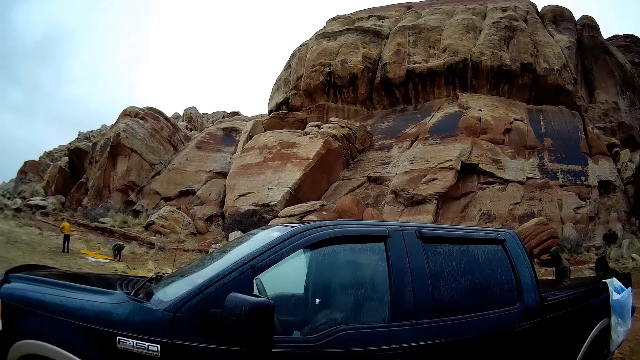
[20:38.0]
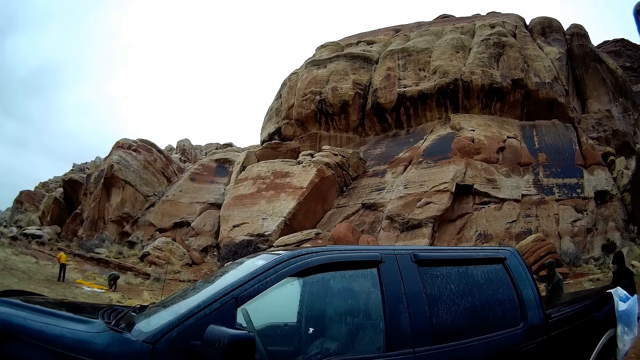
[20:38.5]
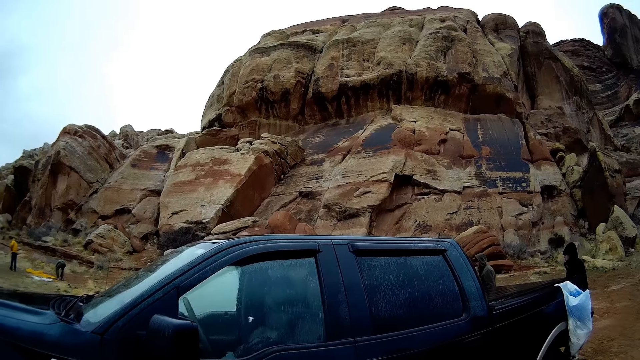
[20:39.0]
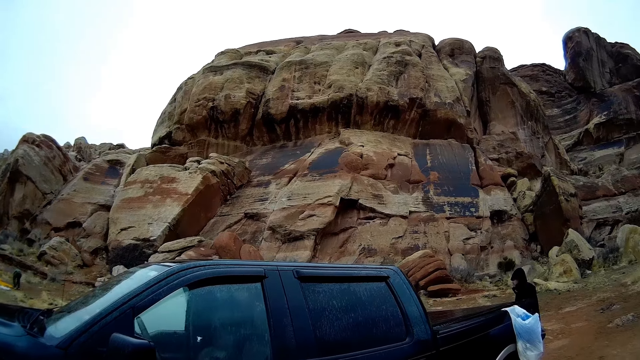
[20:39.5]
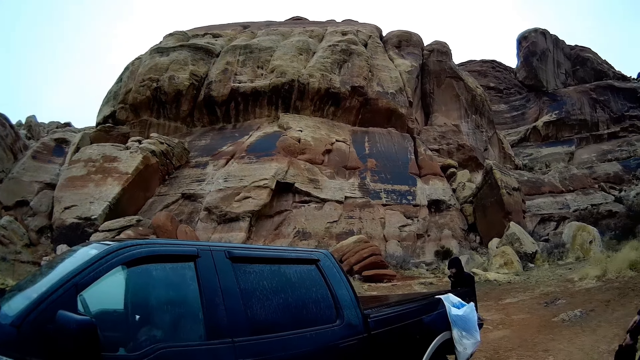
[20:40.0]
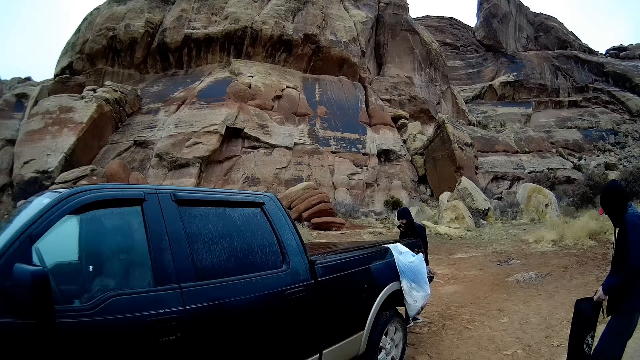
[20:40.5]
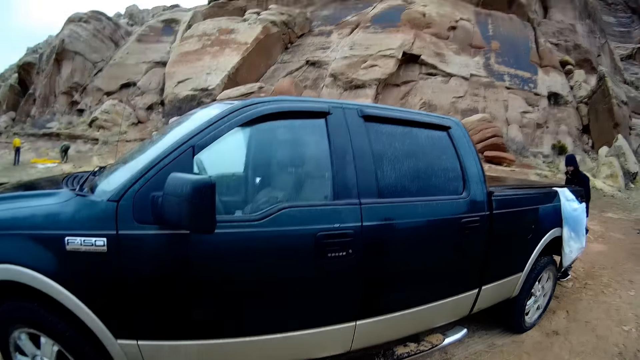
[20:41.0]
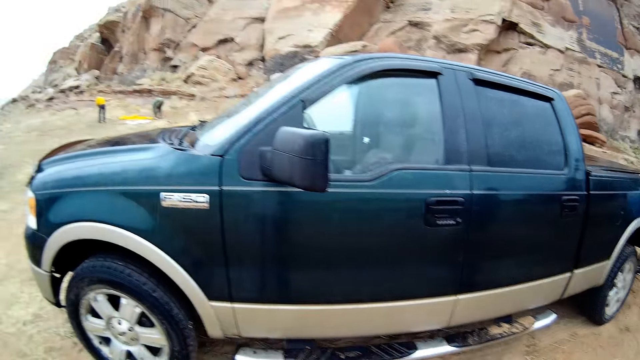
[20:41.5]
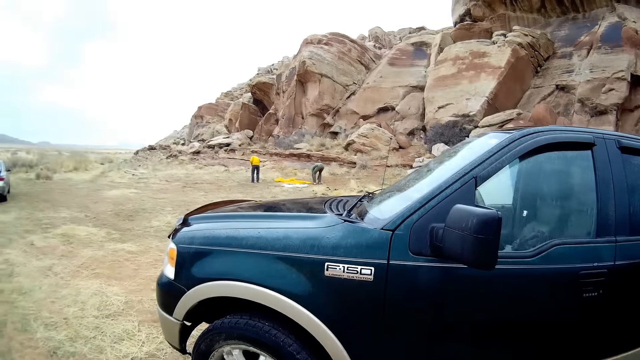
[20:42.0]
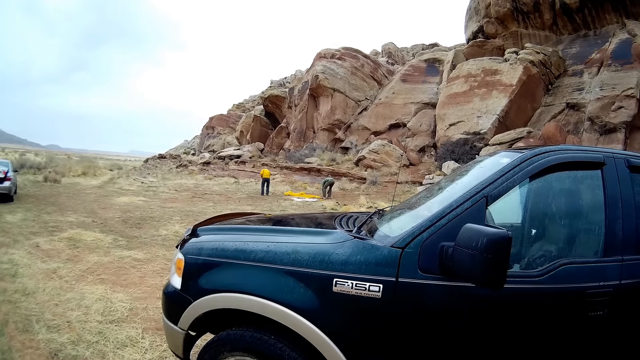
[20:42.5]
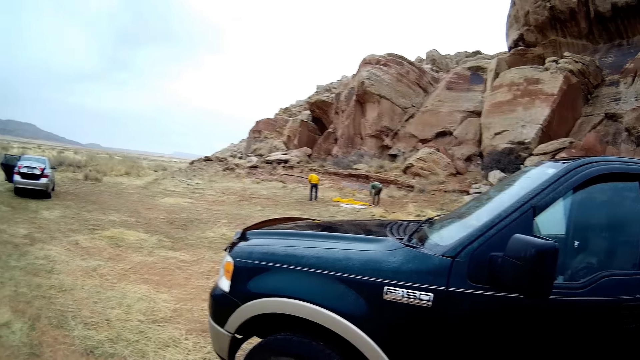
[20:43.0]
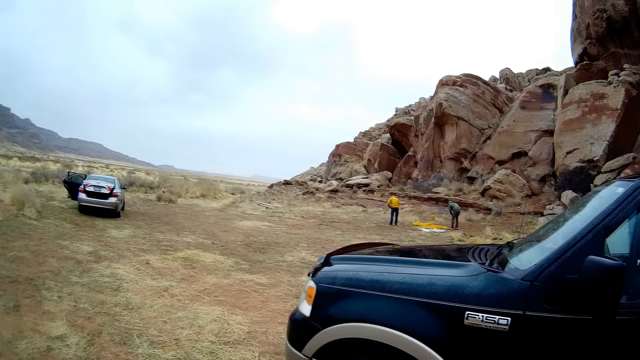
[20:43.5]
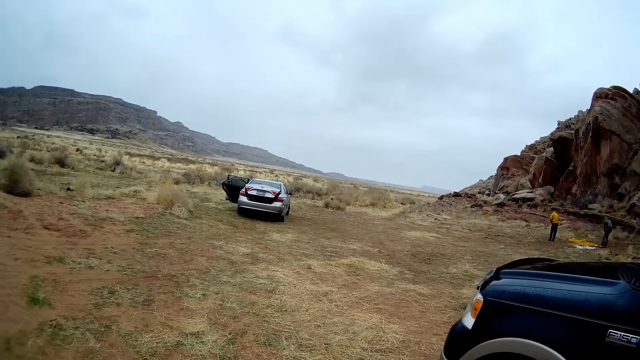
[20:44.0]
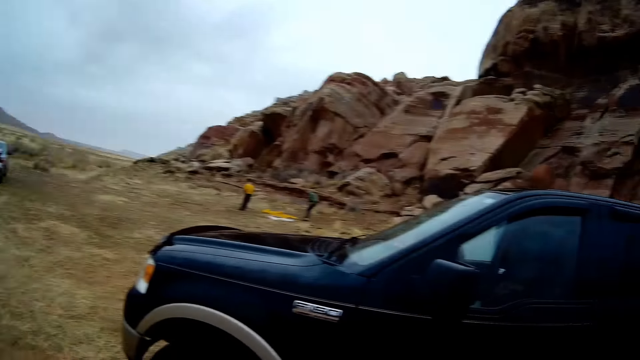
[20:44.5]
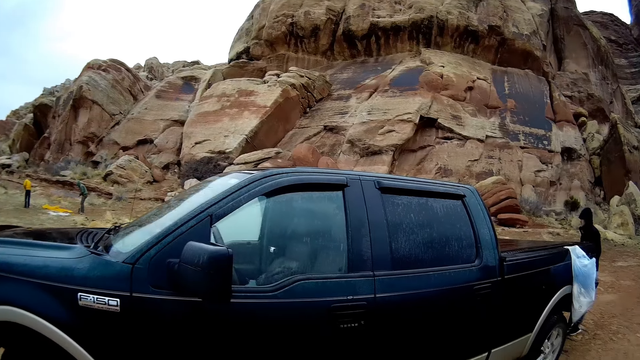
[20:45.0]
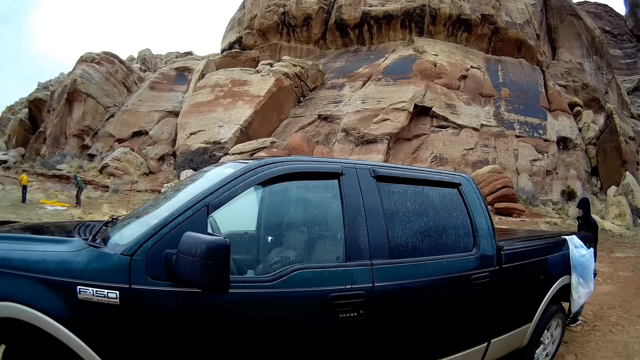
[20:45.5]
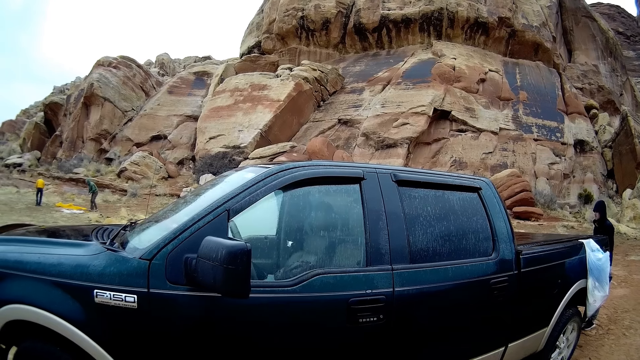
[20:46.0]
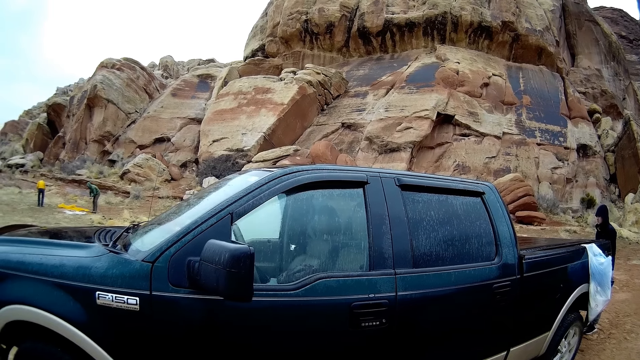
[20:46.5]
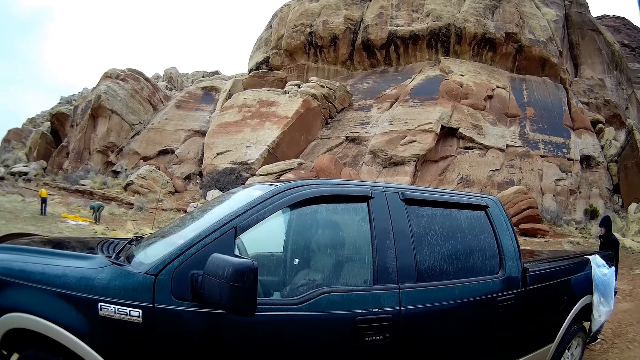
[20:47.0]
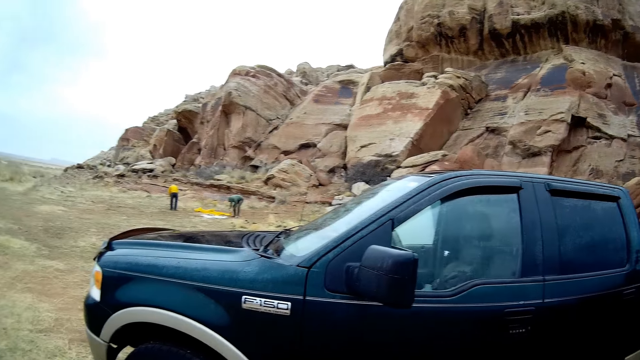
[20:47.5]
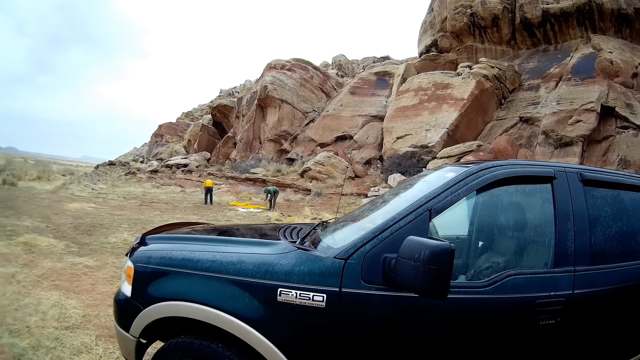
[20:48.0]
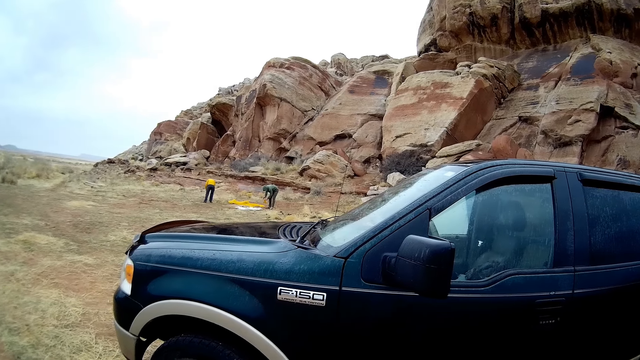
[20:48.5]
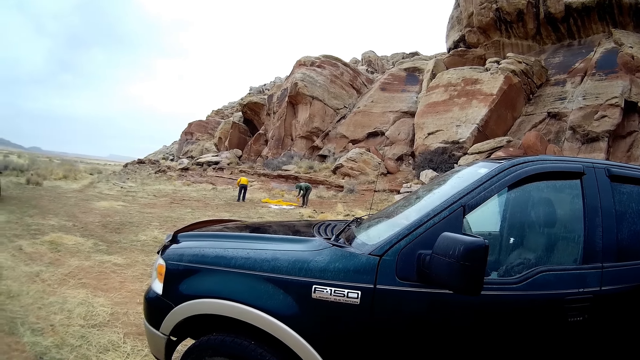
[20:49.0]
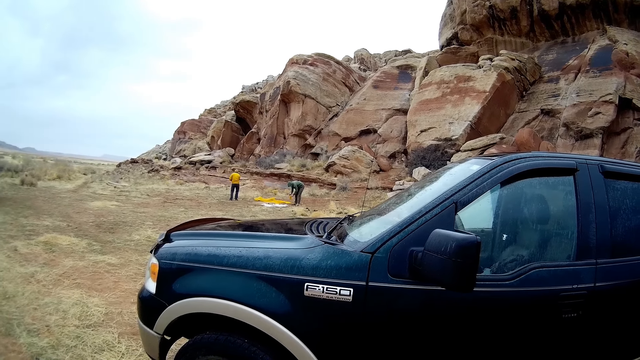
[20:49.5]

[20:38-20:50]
The camera wearer stares at the pickup truck.

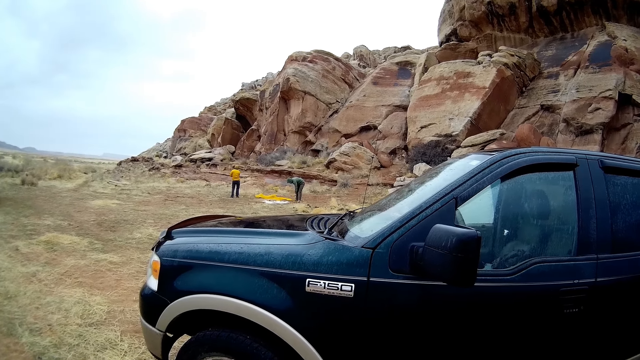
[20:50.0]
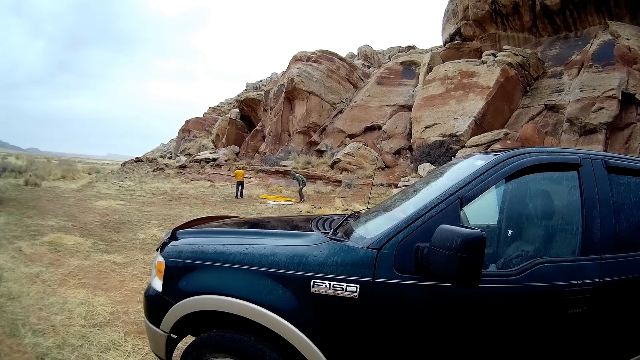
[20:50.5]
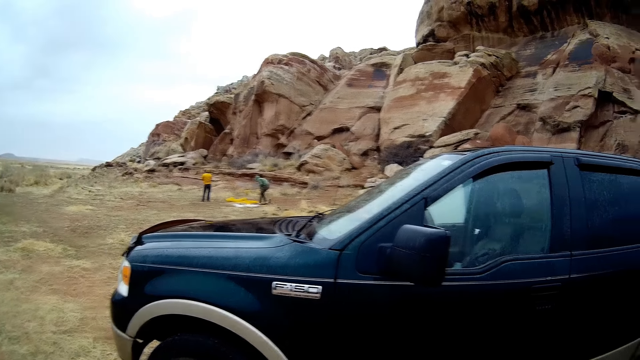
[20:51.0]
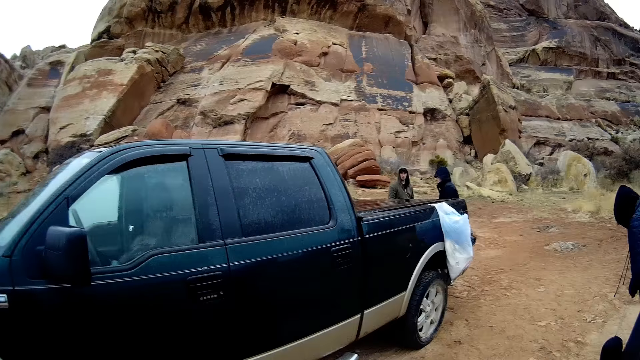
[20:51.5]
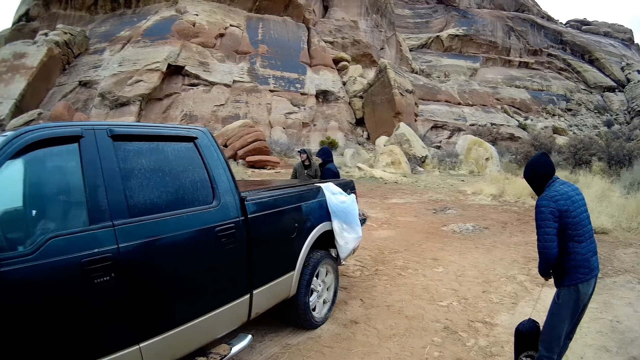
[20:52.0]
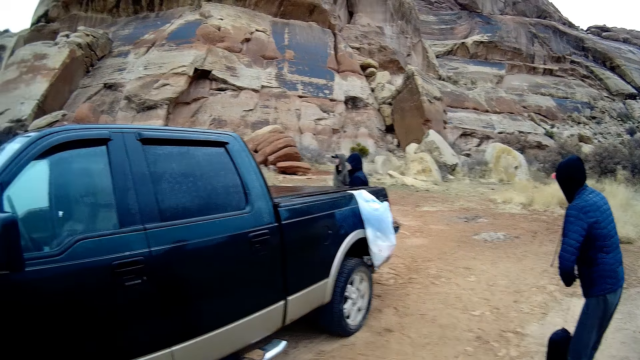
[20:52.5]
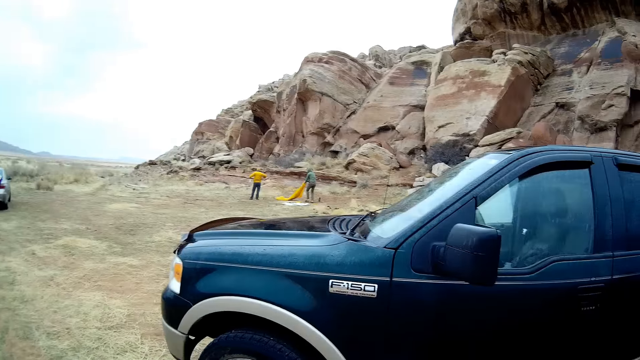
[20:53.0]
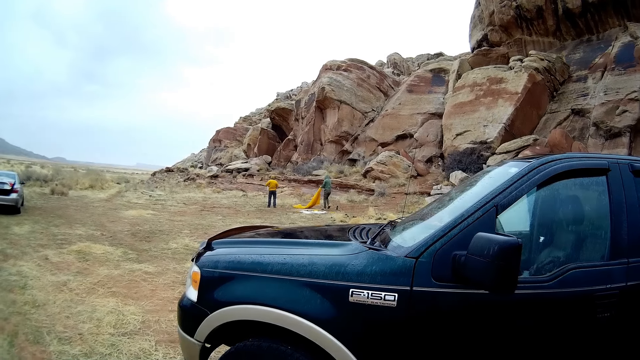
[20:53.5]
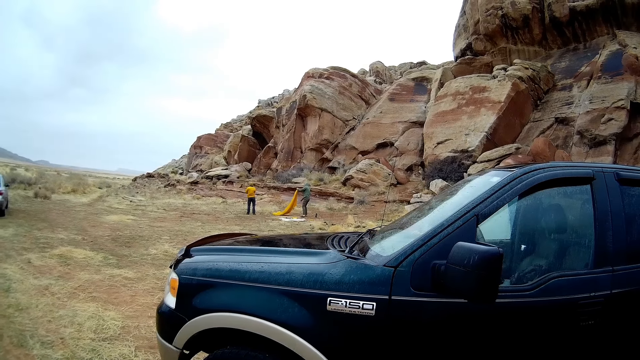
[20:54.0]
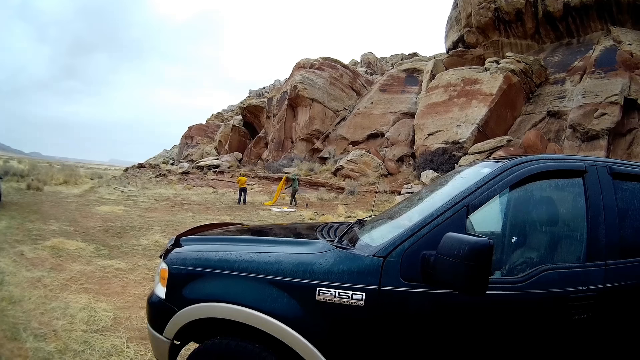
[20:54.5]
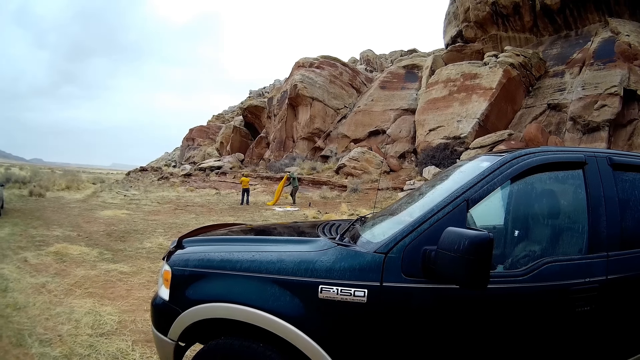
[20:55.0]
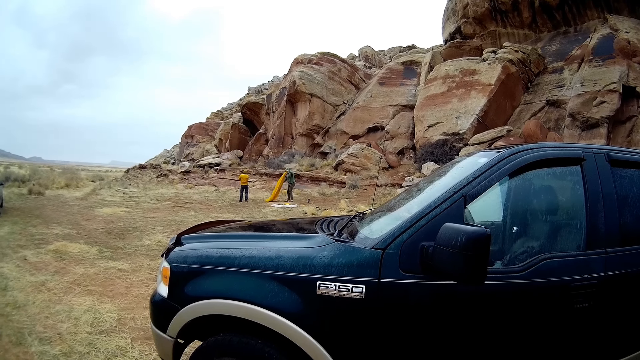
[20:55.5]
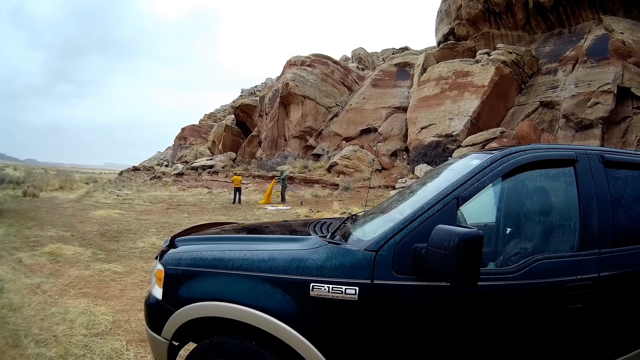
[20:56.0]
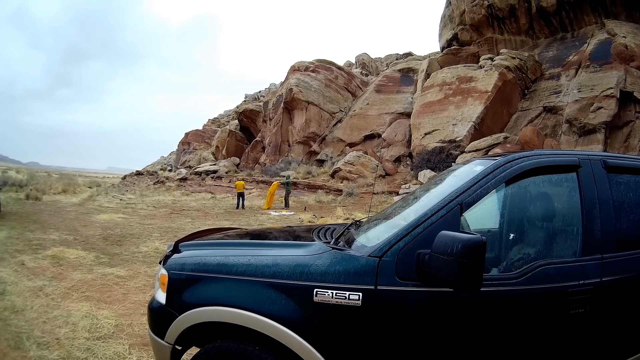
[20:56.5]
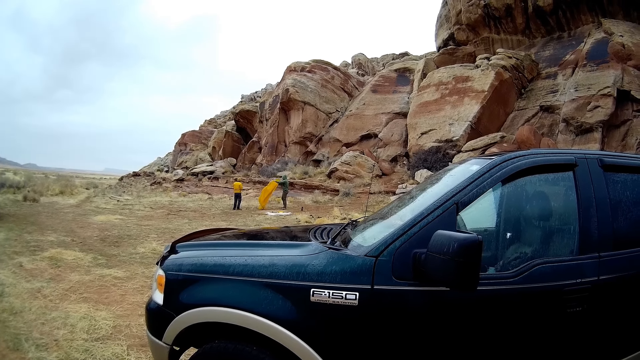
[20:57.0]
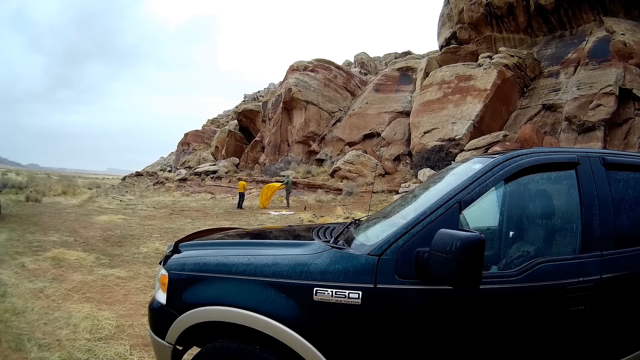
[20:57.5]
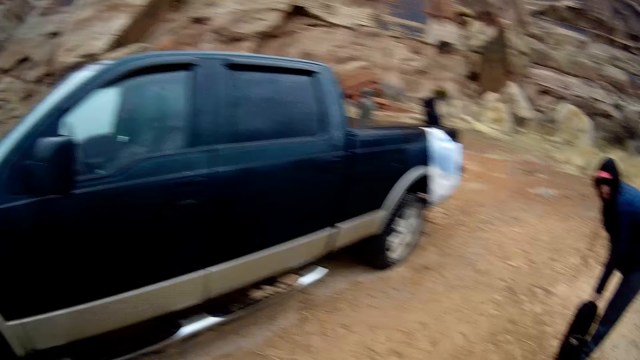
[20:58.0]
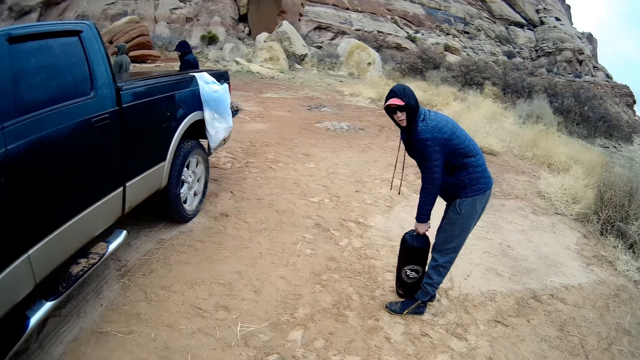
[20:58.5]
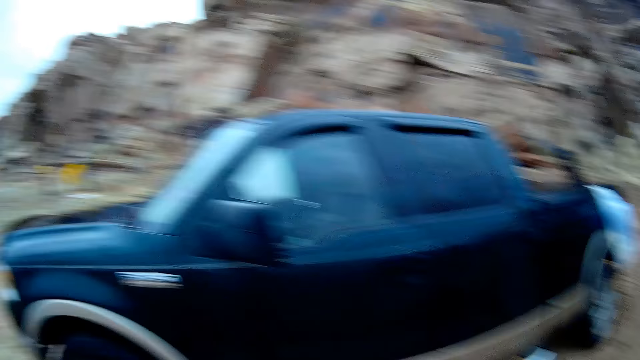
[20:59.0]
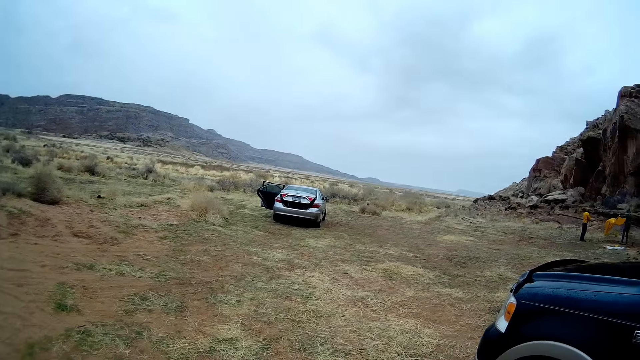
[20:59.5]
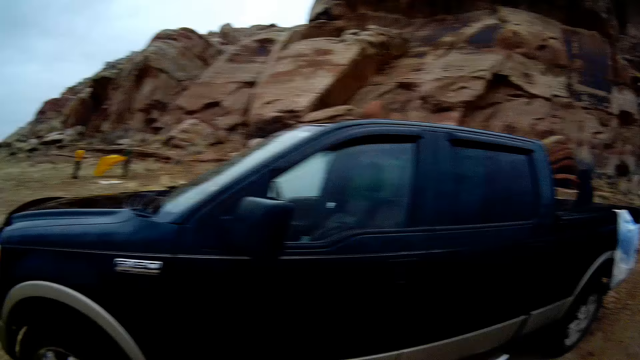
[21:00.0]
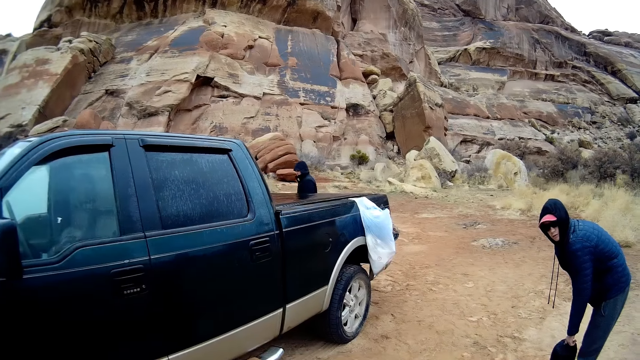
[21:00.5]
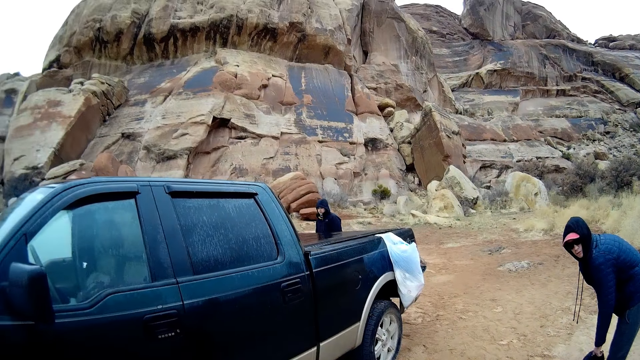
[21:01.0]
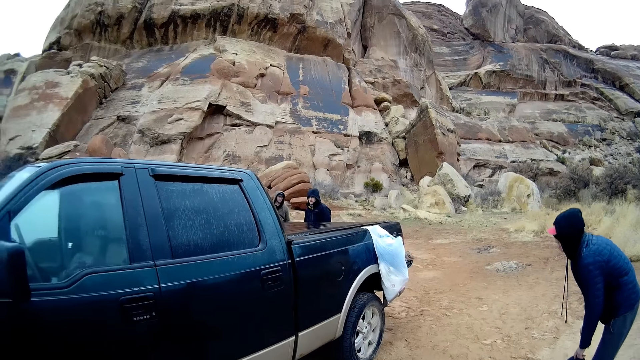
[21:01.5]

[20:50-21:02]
The camera wearer looks around. They stare at the car. They look around. A person looks at the camera wearer. The camera wearer looks around. The person looks at the camera wearer.
